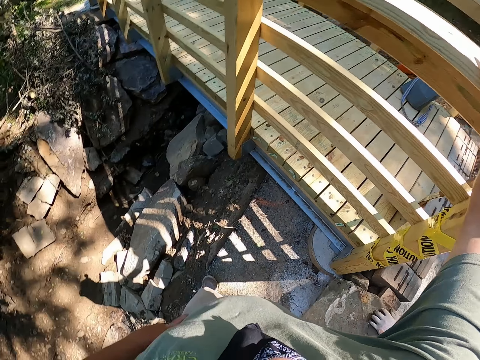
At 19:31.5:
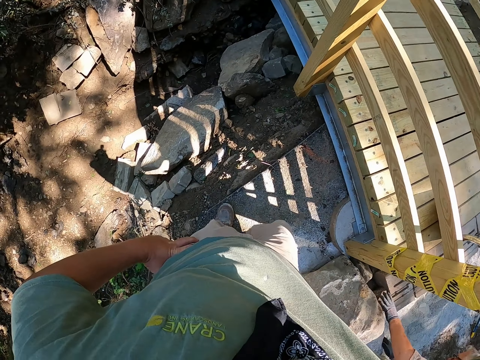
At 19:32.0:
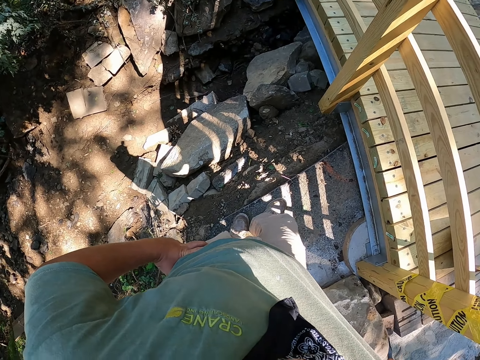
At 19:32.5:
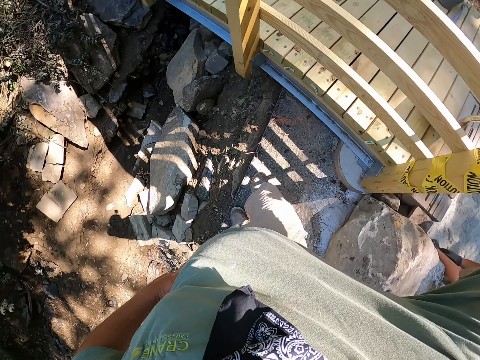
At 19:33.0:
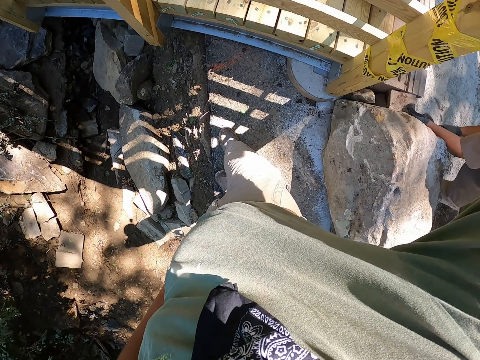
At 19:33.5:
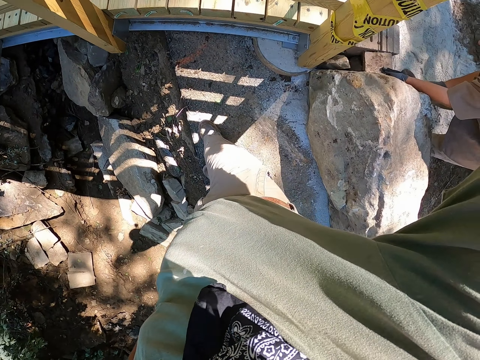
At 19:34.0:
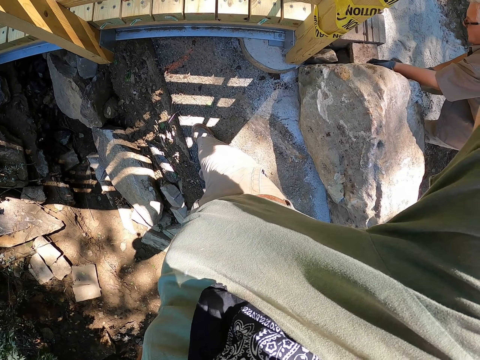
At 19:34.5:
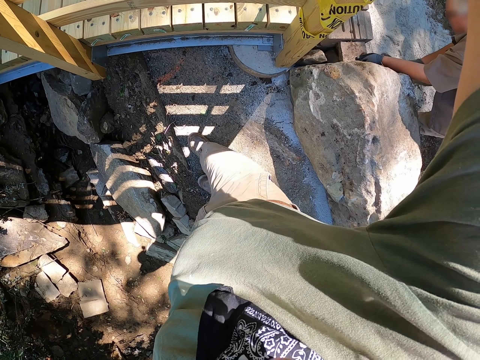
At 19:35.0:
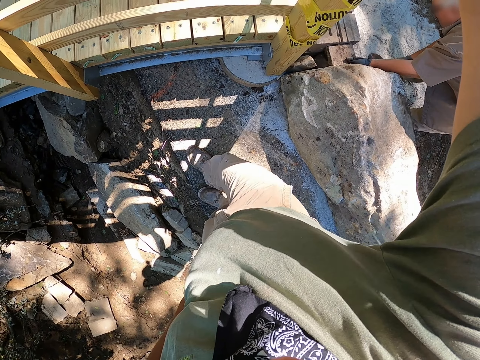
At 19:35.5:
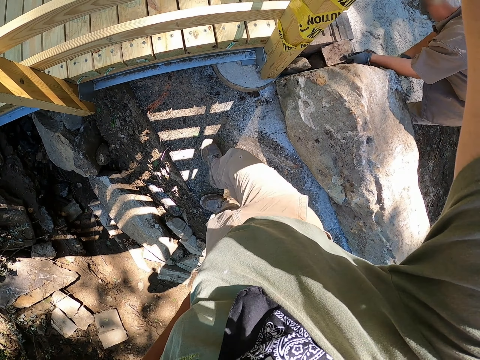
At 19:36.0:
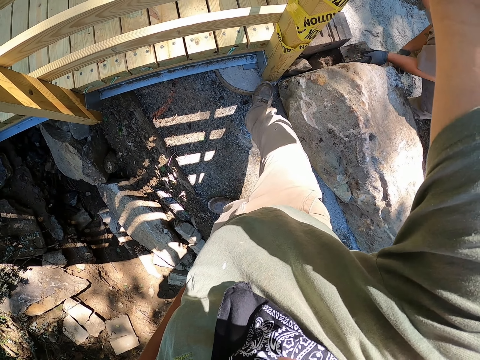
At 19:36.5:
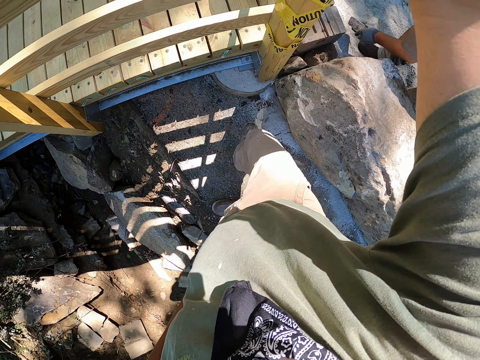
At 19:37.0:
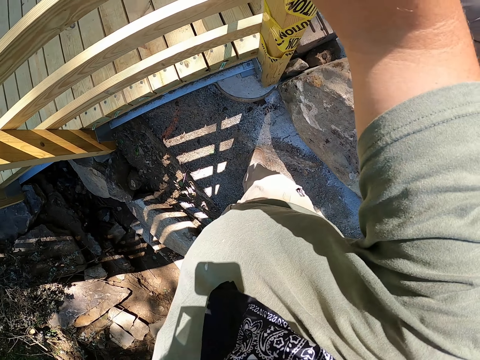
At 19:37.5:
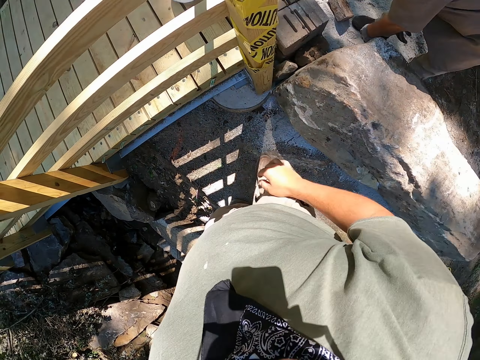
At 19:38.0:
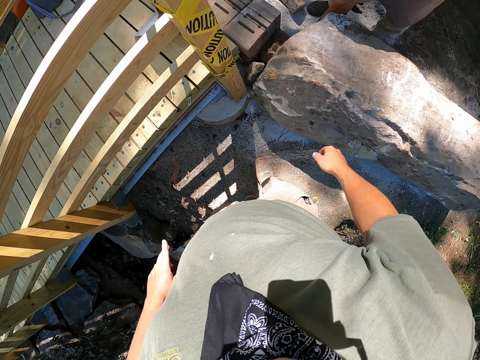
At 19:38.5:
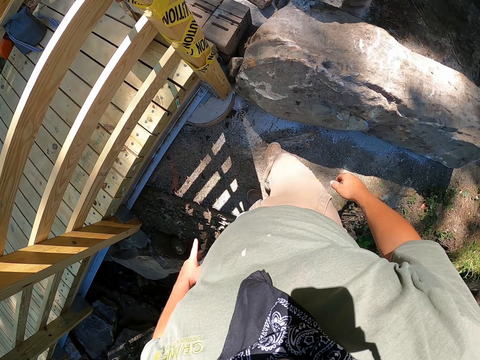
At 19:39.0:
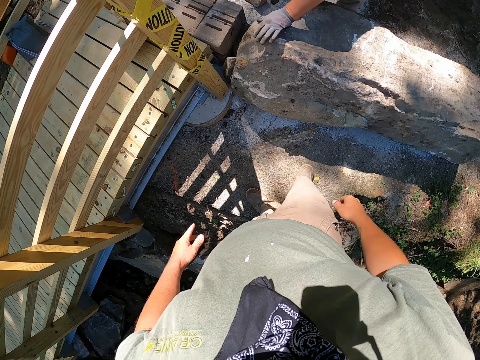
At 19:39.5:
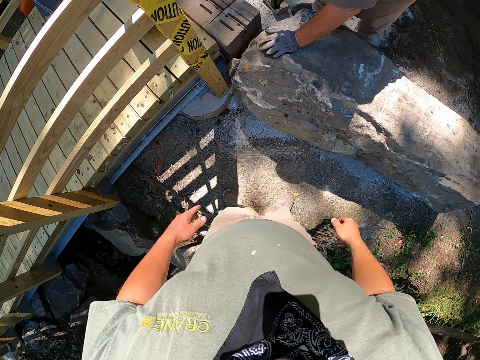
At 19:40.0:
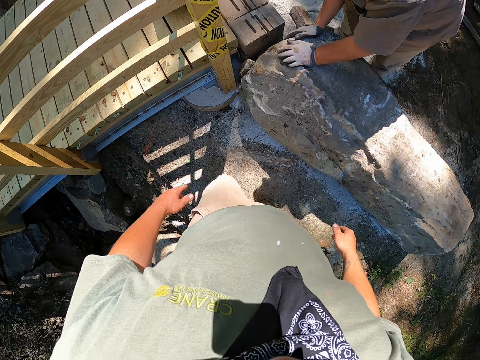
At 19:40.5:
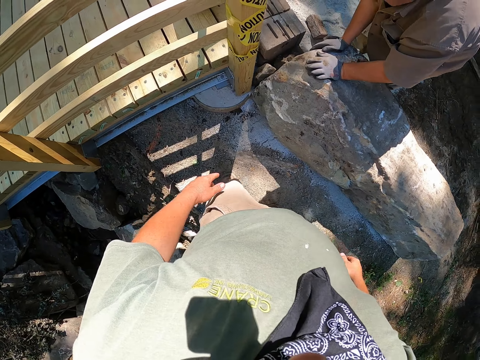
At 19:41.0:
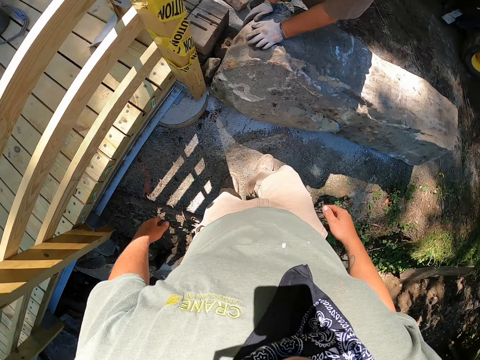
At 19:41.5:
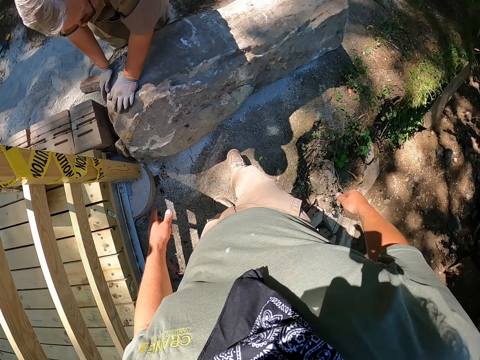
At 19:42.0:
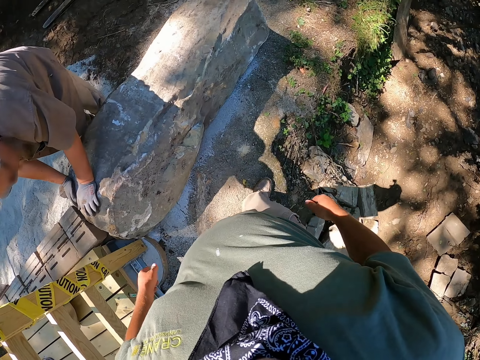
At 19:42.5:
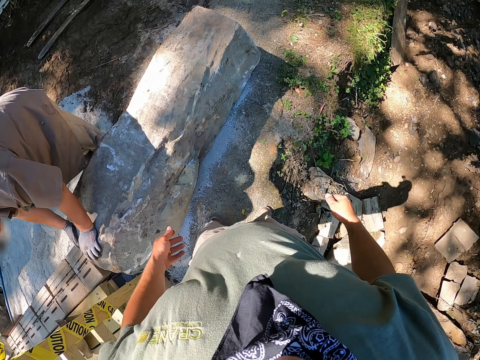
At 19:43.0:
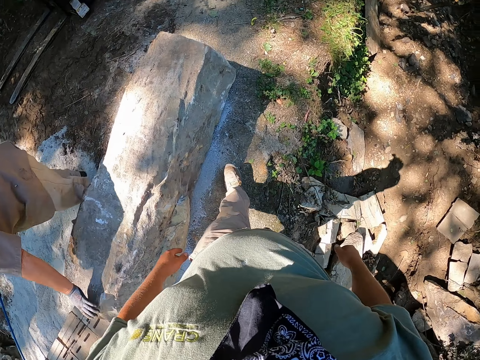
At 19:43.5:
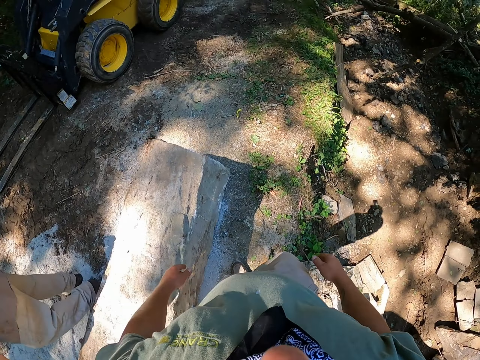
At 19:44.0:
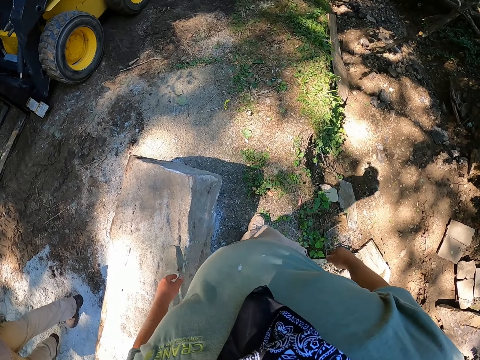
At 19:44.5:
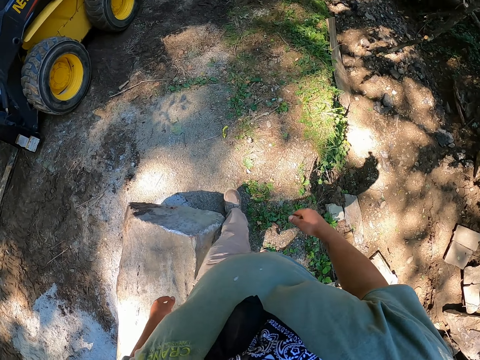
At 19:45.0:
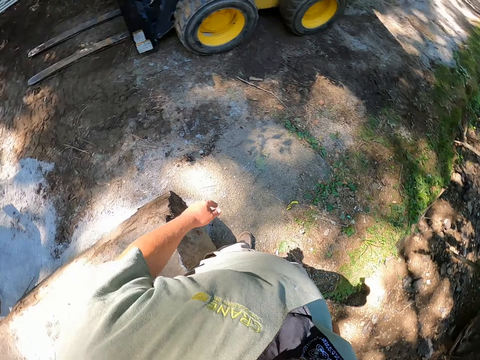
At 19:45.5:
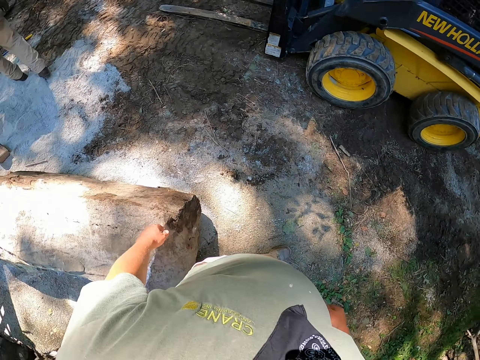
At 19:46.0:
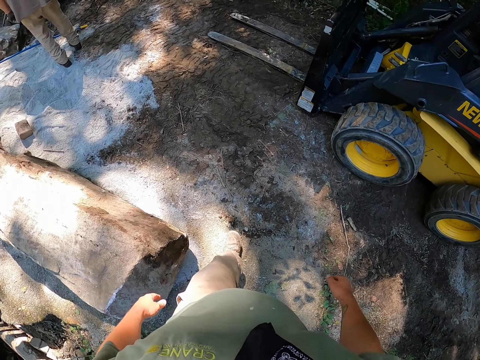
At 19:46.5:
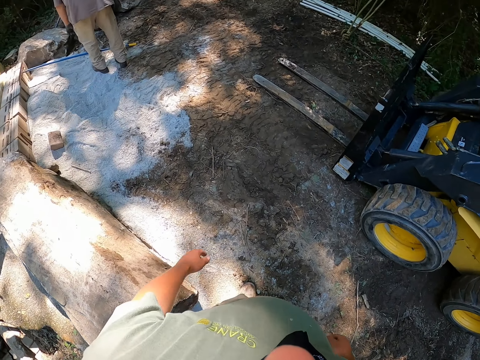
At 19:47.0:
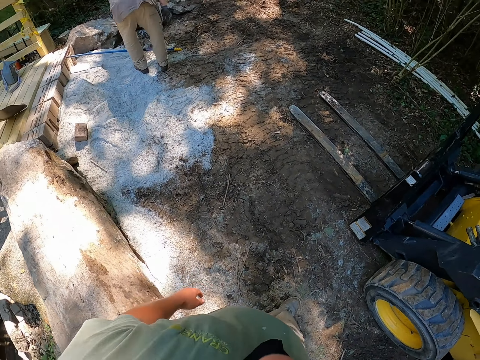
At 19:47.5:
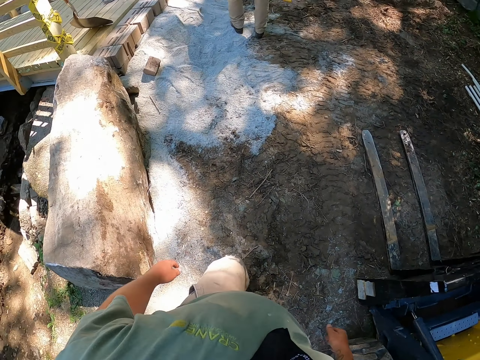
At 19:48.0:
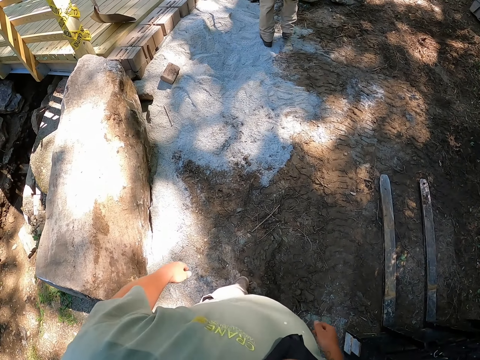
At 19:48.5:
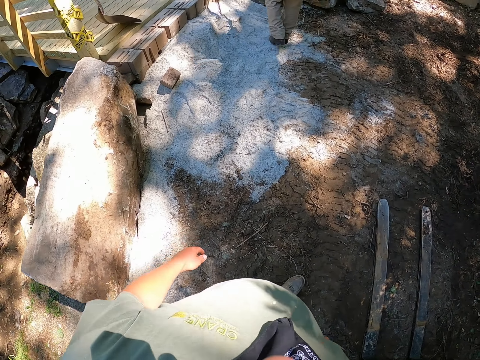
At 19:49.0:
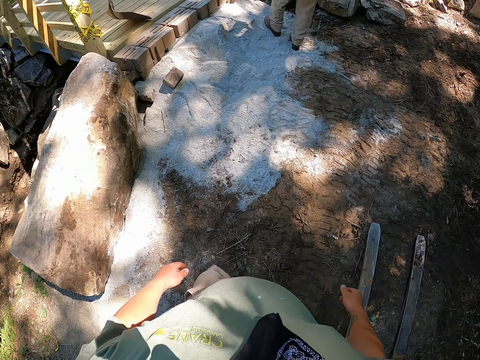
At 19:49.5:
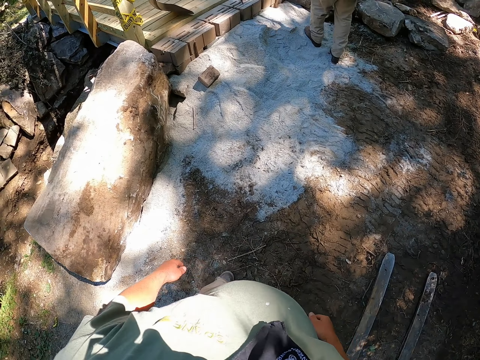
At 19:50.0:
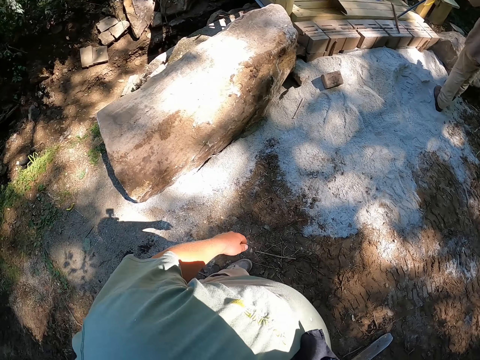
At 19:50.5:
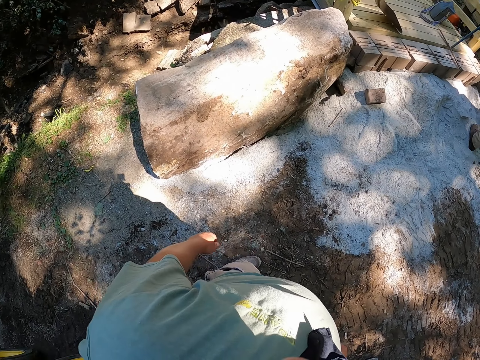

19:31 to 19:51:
The camera wearer puts his right hand on the wooden bridge. He looks around. He hits the wooden bridge with his right hand. He hits the stone with his right leg. He walks around. He stops walking.

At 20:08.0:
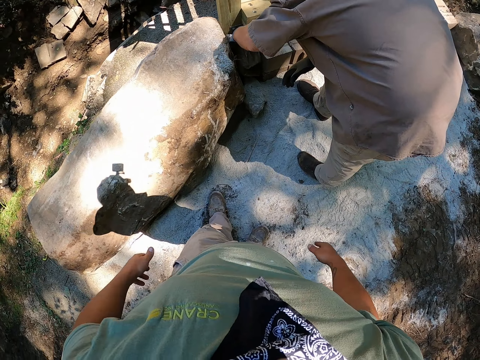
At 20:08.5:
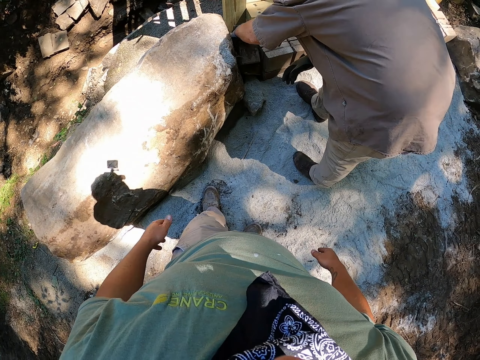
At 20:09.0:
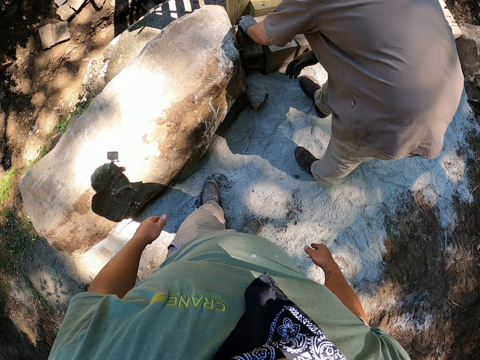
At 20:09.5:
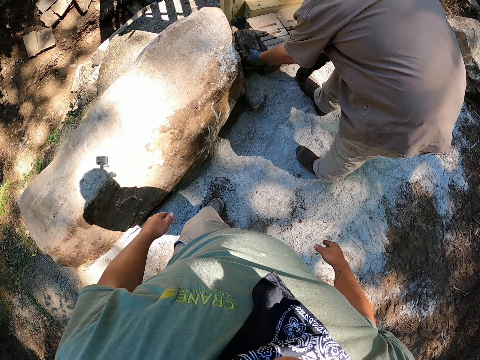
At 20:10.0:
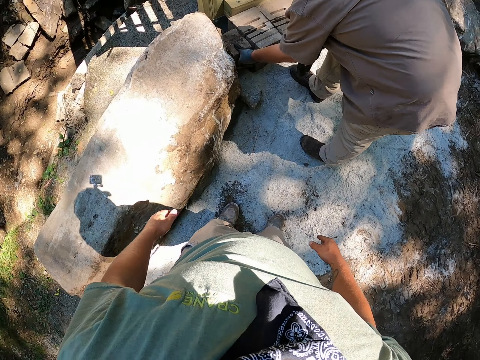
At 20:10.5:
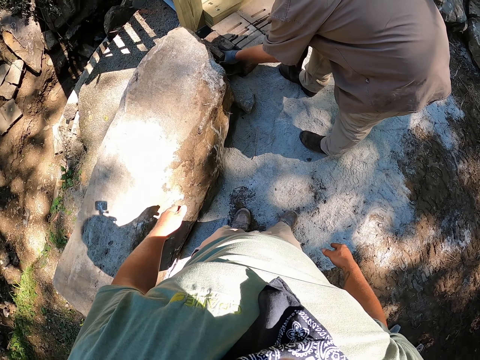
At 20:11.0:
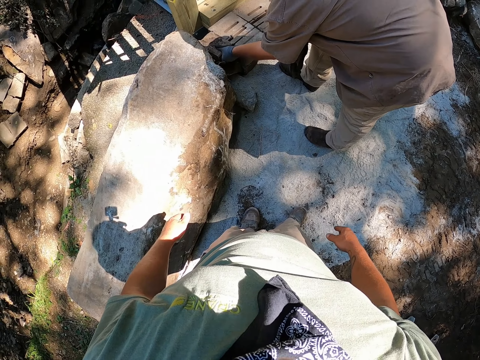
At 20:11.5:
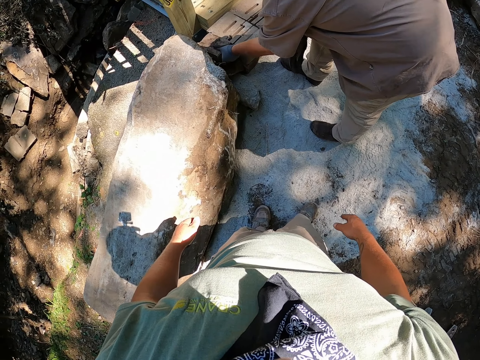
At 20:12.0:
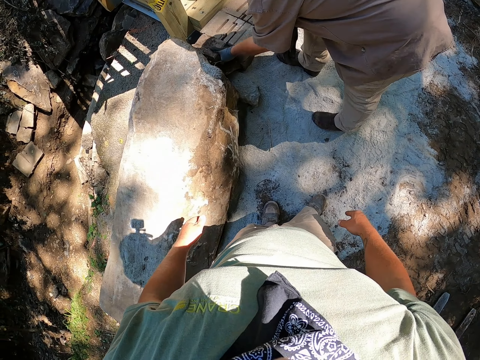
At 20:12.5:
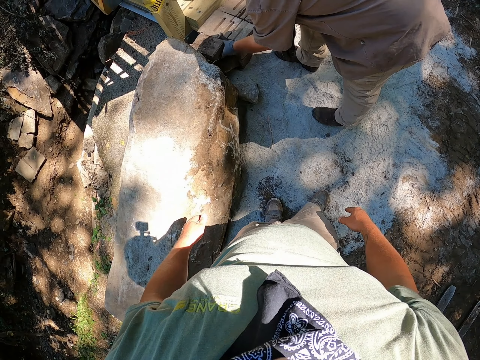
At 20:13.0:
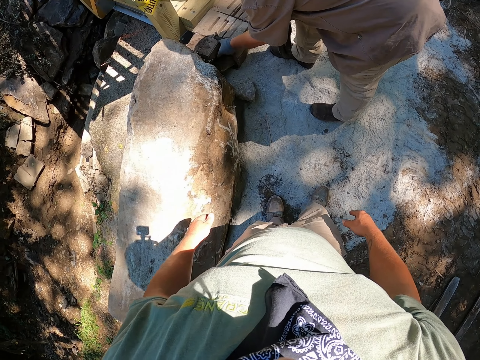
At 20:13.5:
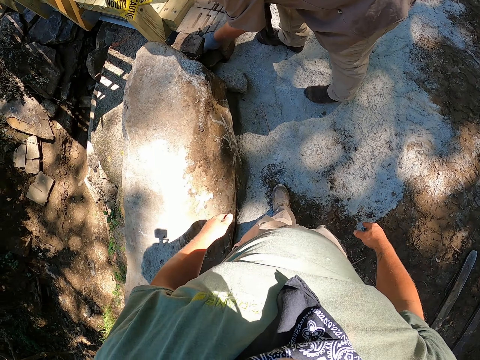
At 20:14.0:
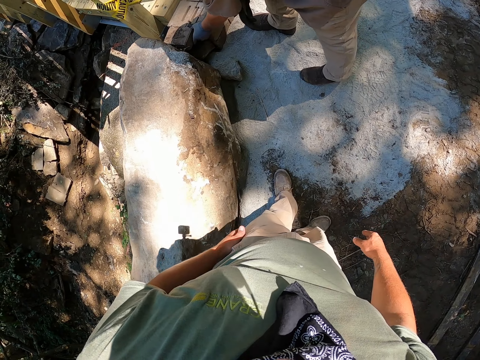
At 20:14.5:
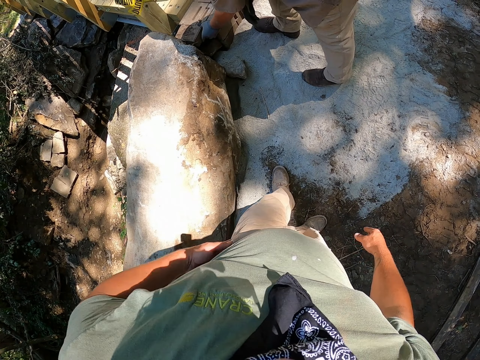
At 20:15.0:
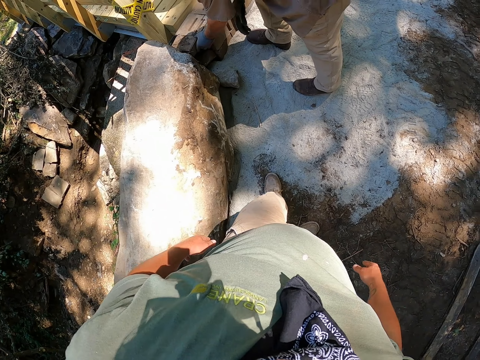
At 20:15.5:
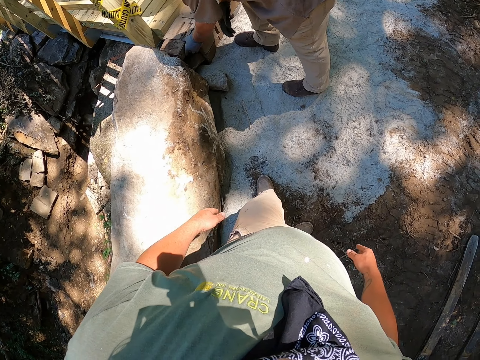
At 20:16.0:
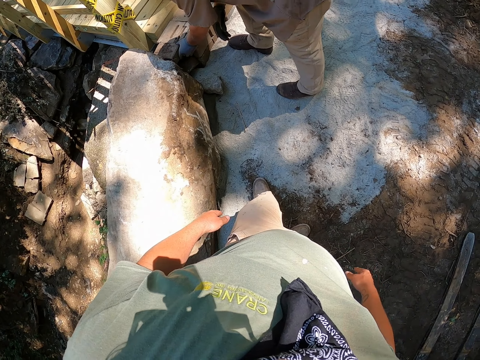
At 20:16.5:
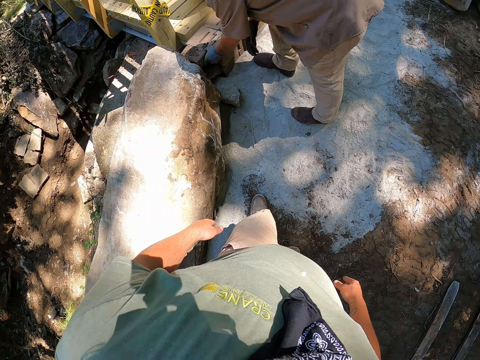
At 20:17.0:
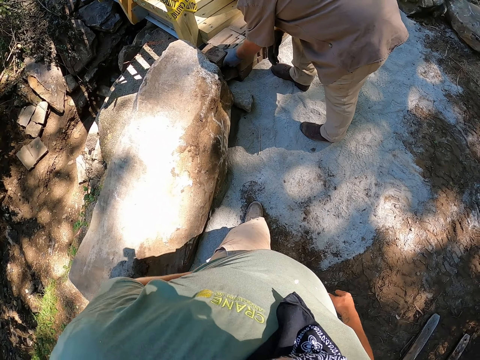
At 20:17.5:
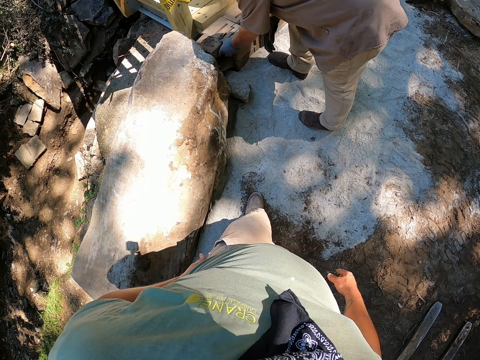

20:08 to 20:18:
The camera wearer looks around. He moves his right leg. He wipes his hand on his thigh.
